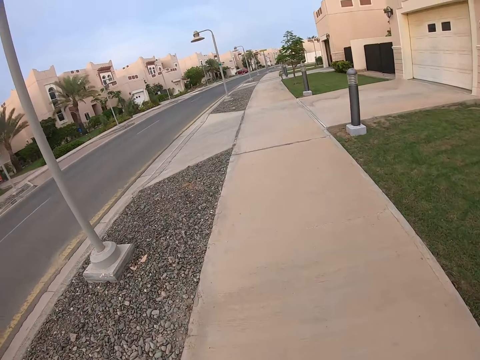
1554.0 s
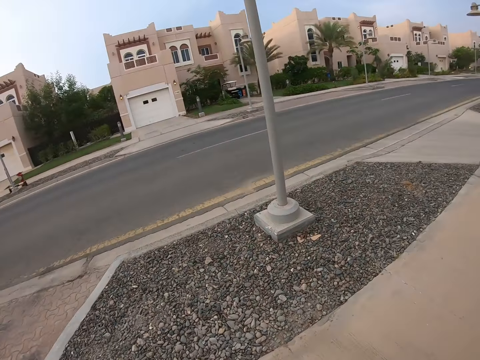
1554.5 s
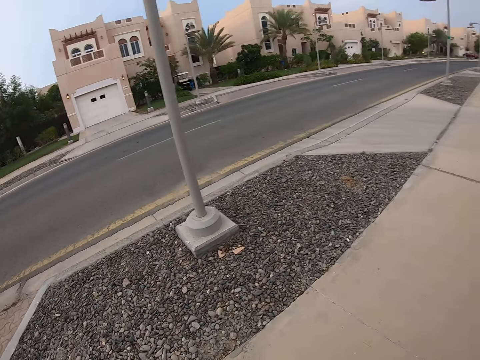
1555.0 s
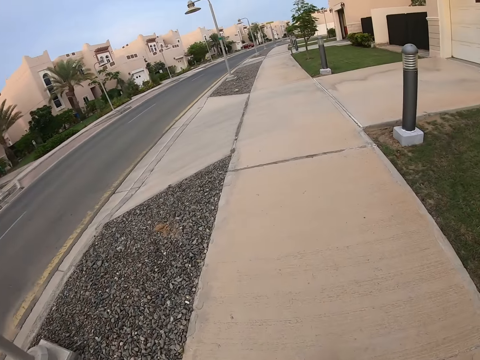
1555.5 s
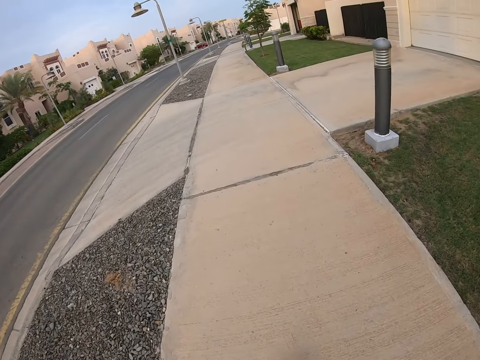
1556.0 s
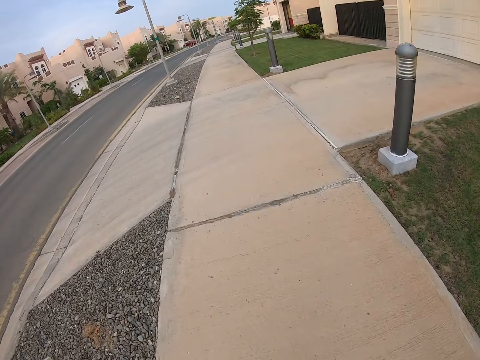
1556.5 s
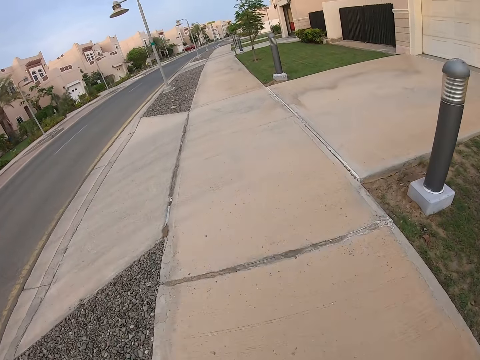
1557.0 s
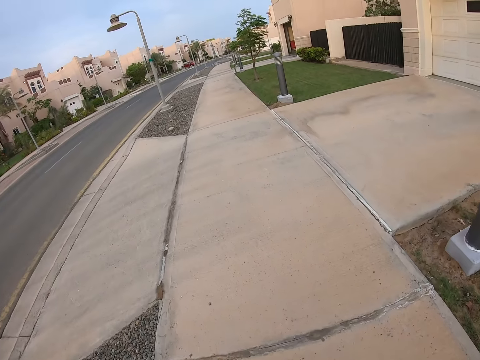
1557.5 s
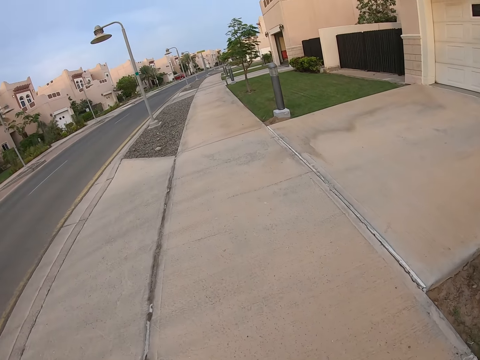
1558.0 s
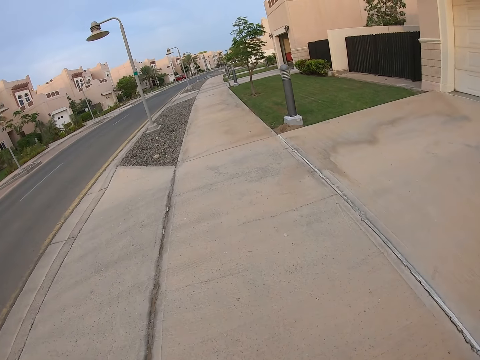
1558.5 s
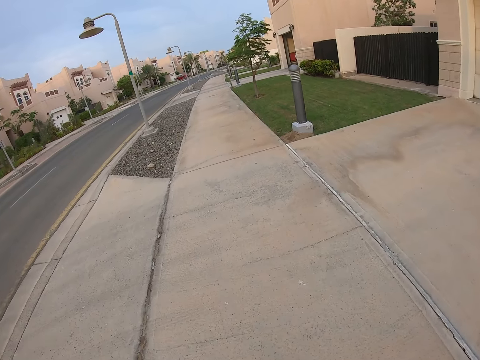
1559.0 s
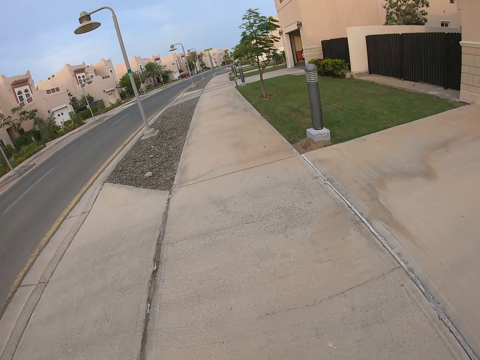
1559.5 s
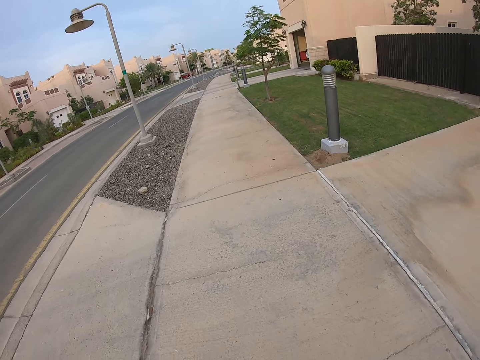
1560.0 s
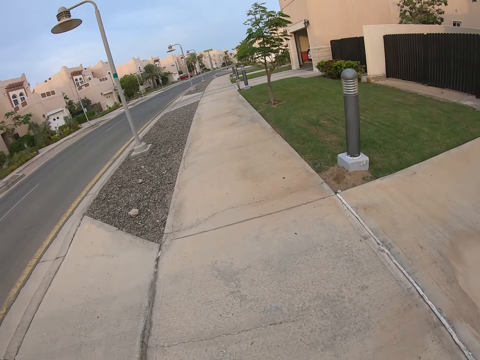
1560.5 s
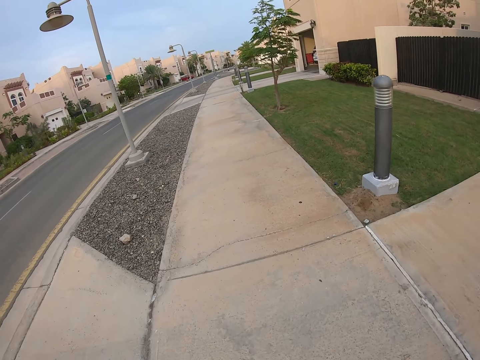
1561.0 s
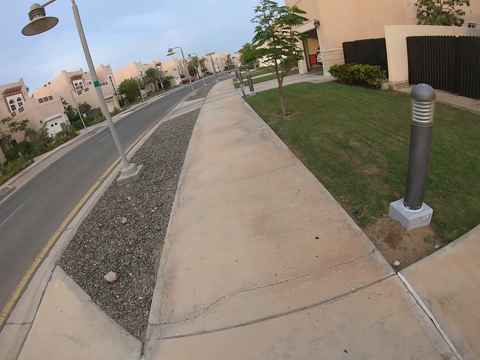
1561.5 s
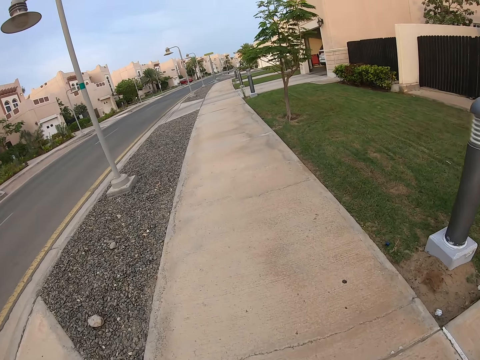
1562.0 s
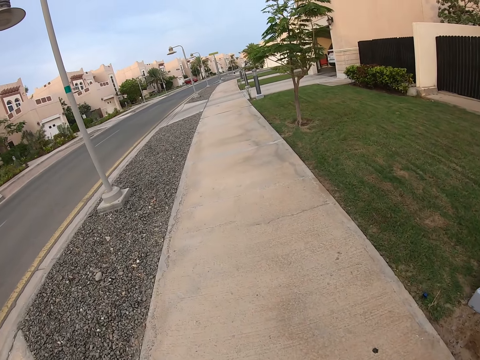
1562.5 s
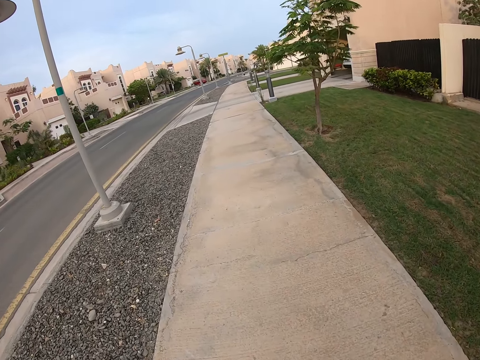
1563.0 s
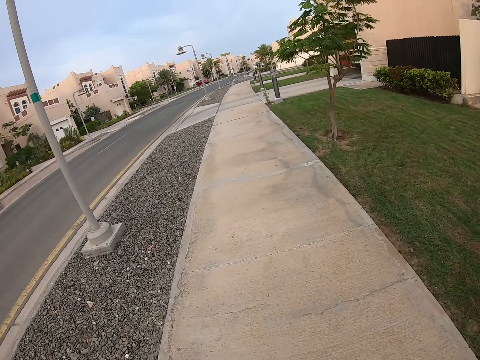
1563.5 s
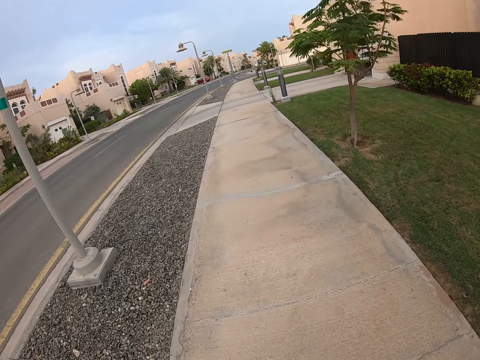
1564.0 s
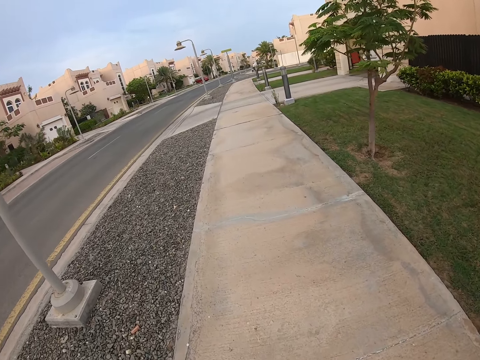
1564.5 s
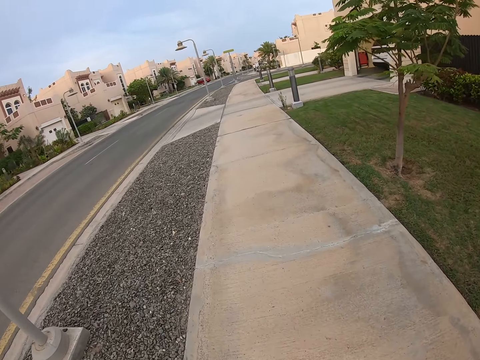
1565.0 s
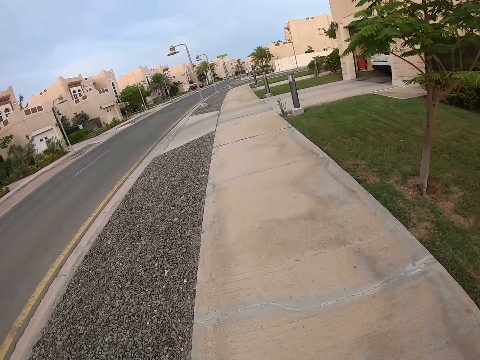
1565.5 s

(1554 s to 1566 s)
The camera wearer looks around. They walk the dog.

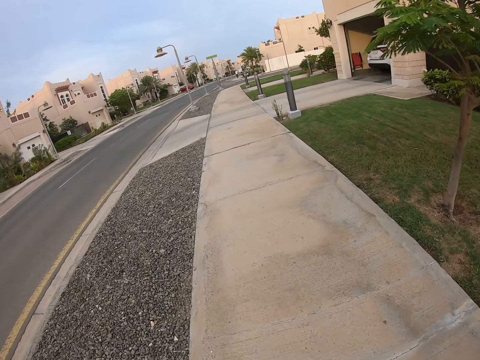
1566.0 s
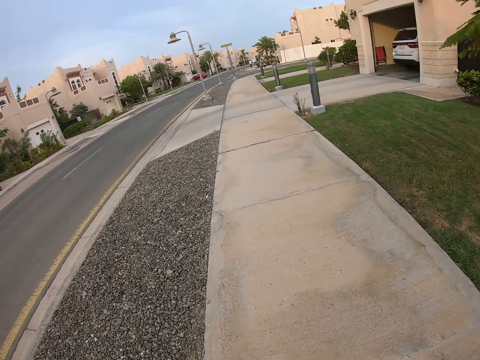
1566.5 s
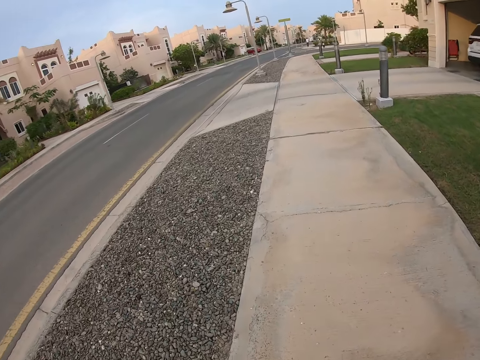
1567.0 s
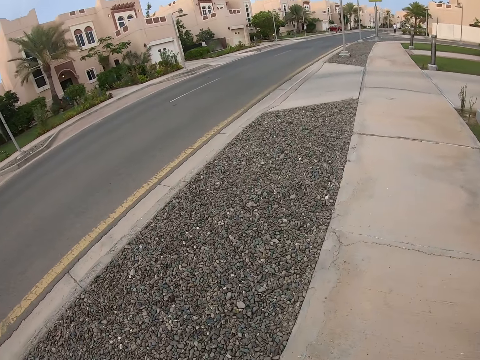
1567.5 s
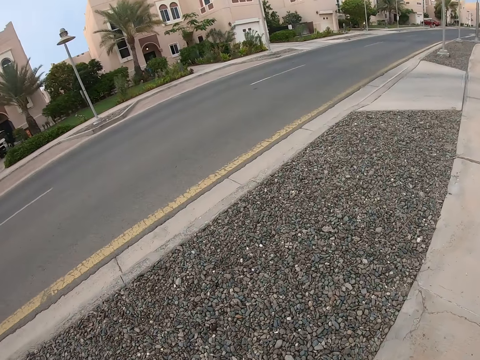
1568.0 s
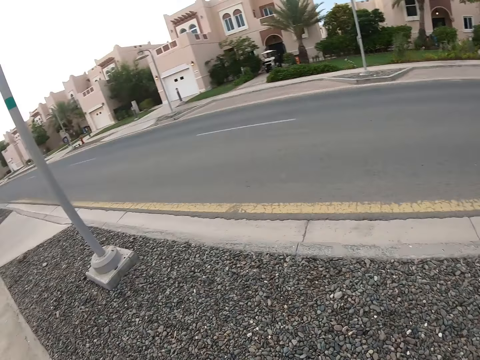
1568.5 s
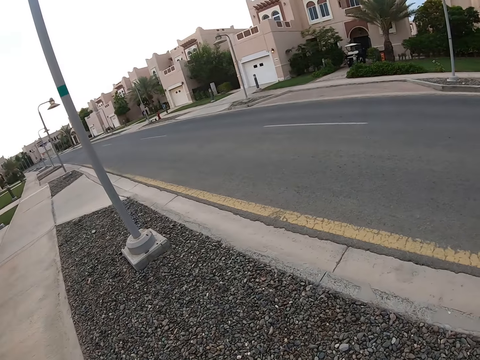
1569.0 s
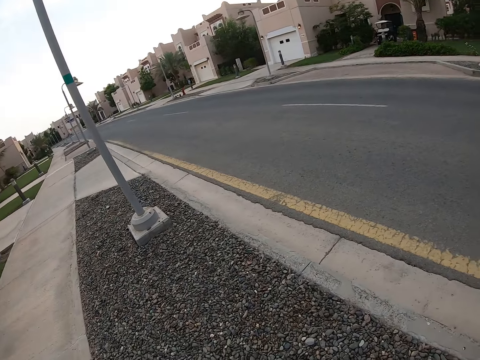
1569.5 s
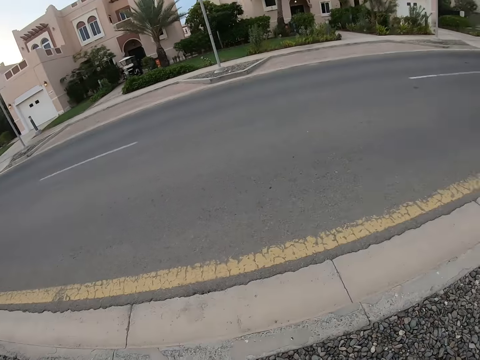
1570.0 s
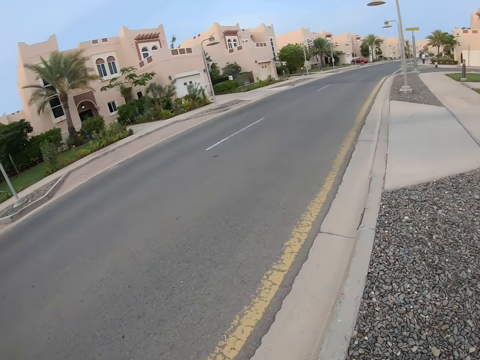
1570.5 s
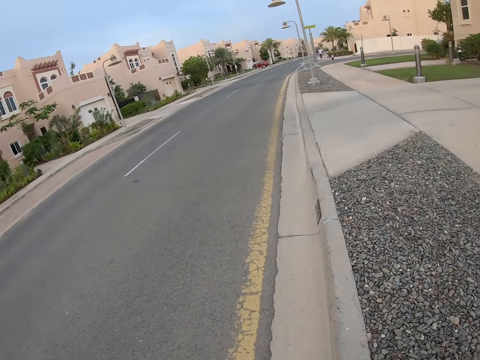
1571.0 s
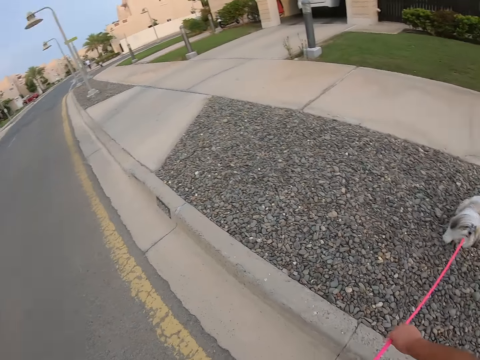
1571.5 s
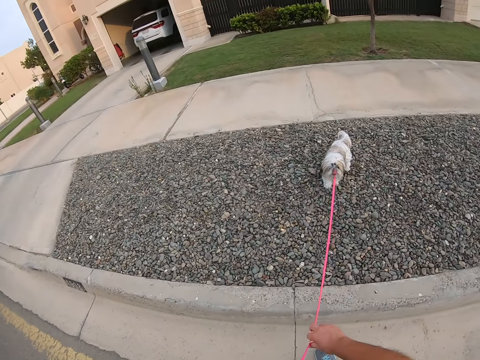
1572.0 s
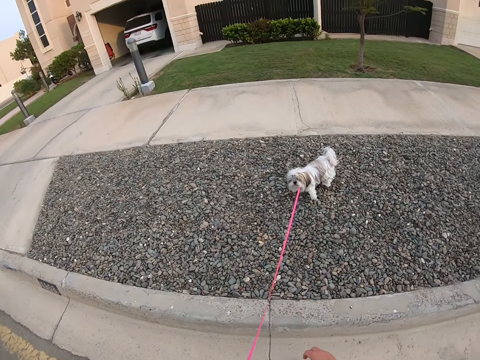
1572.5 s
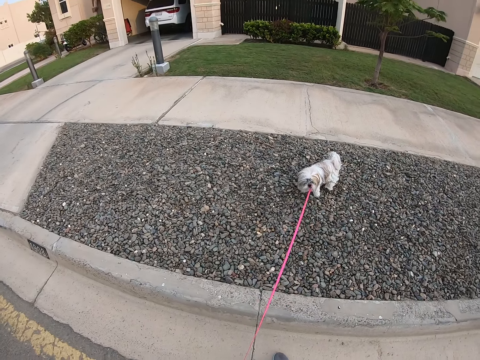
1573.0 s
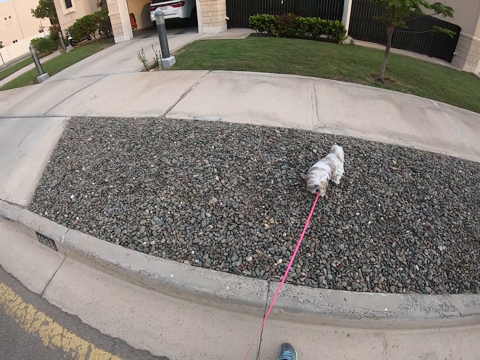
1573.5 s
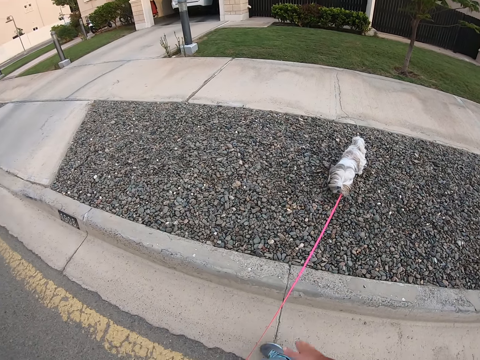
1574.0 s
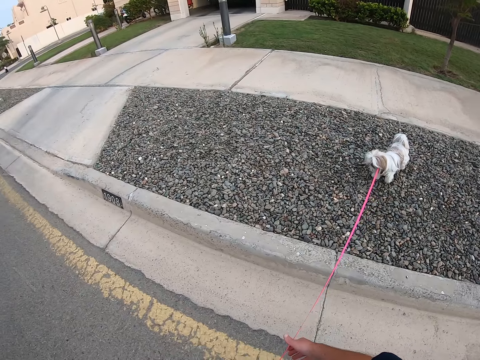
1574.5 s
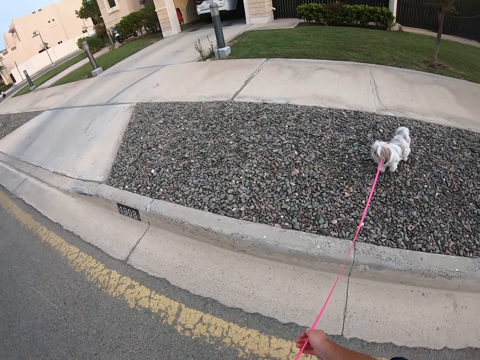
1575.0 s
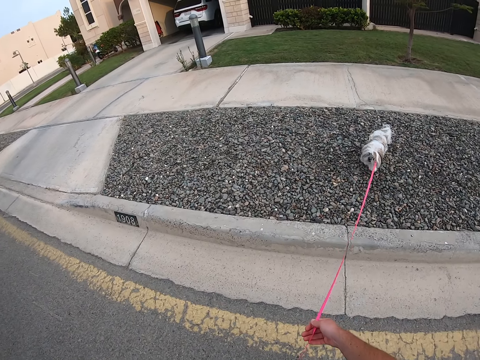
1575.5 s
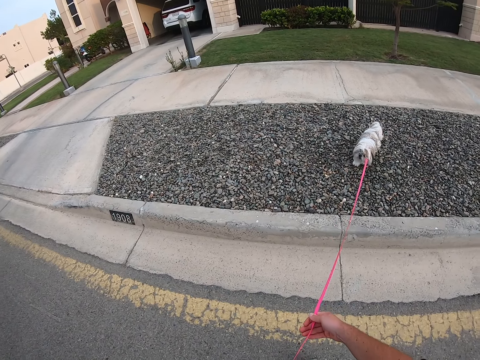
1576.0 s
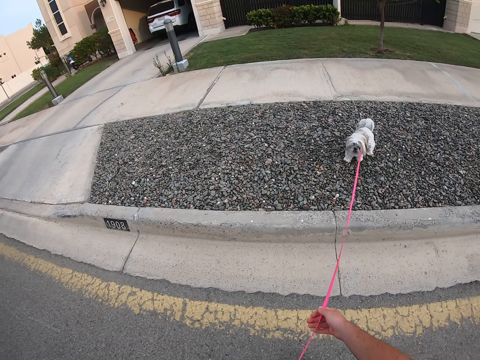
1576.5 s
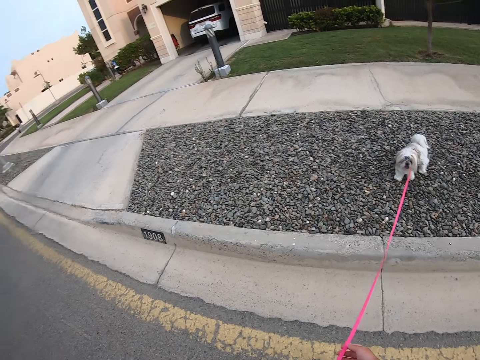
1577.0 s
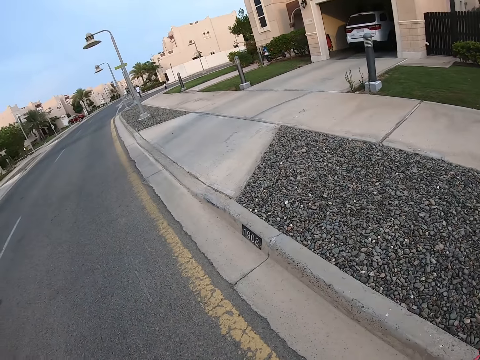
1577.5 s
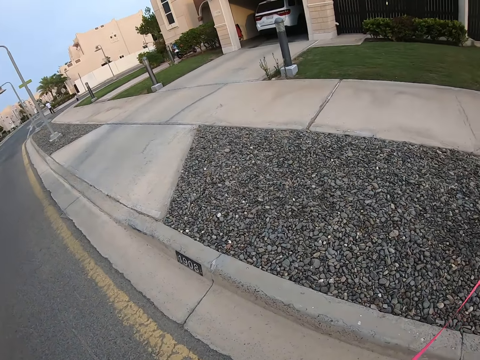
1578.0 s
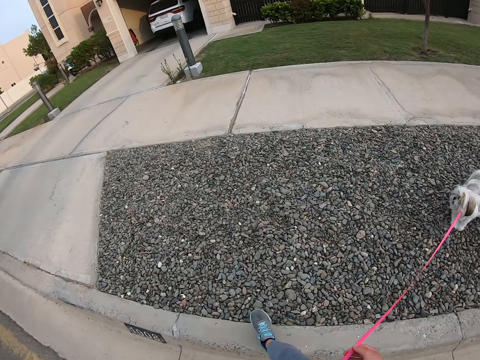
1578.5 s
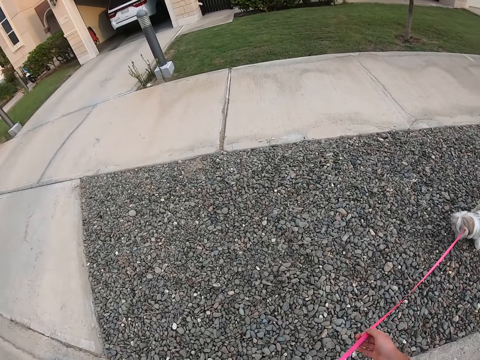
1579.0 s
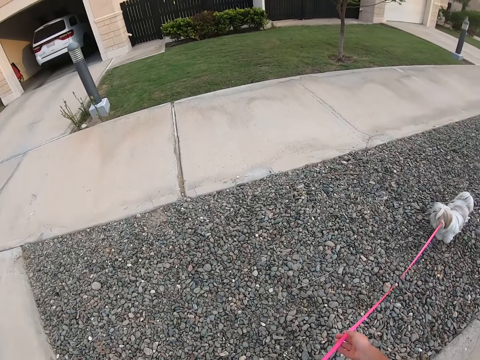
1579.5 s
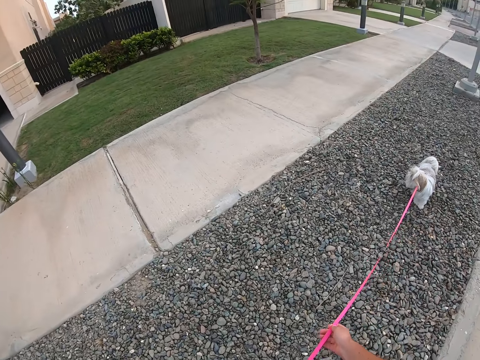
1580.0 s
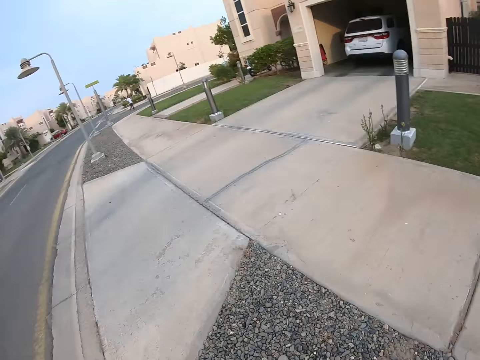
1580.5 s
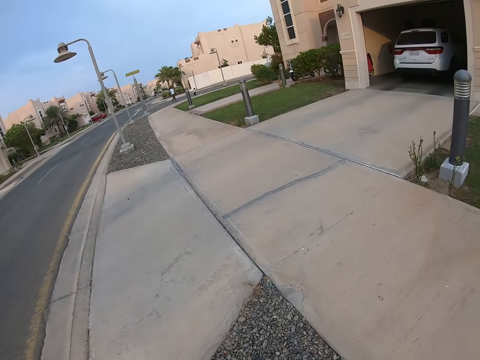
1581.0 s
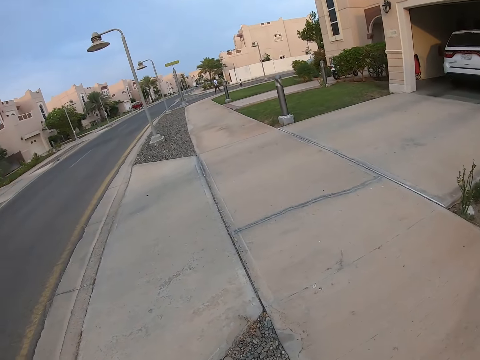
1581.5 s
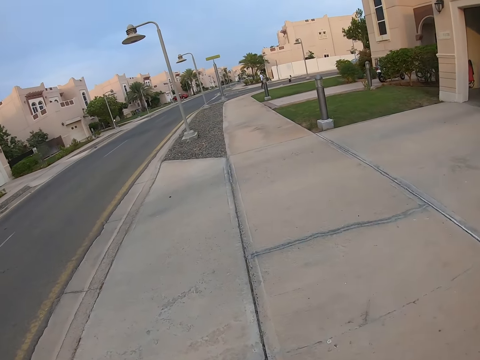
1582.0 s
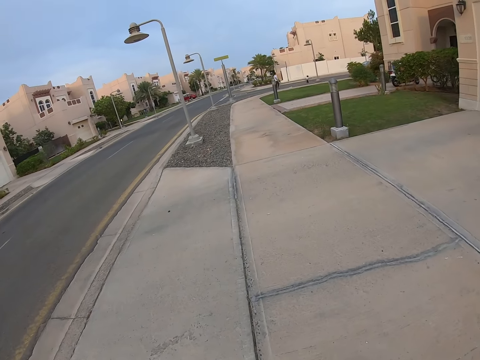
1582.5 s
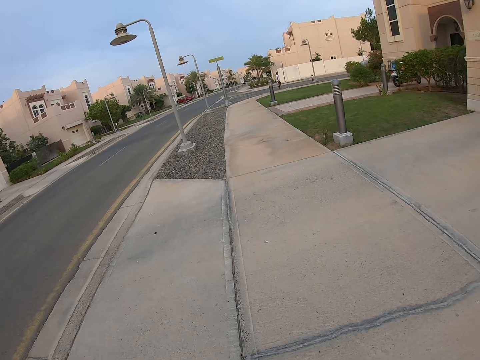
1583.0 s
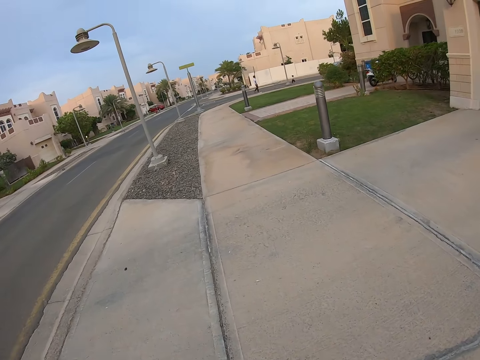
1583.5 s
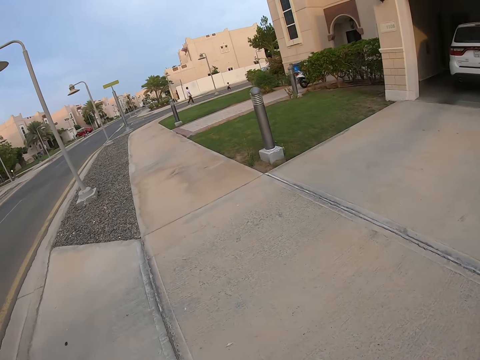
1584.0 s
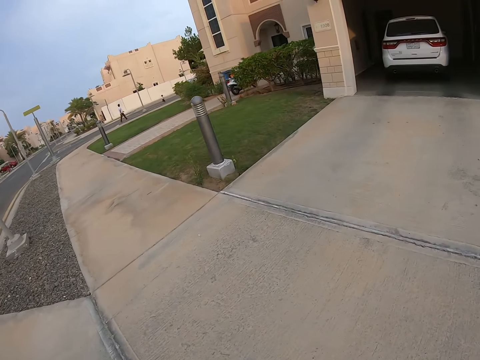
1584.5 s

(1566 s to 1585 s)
The camera wearer looks around. They stop in the pavement with a pet dog. They walk in the pavement with the pet dog.
